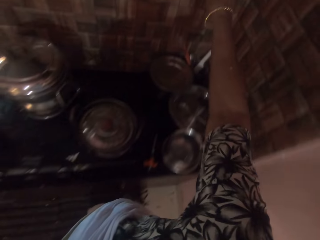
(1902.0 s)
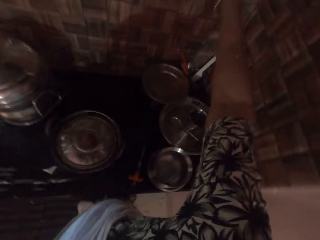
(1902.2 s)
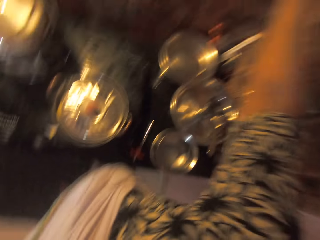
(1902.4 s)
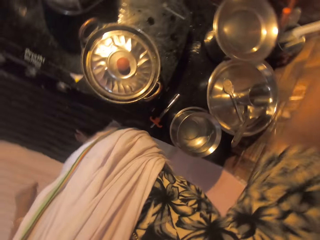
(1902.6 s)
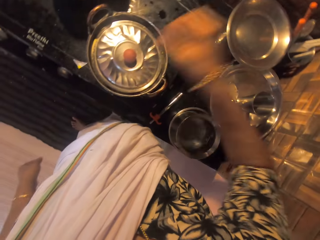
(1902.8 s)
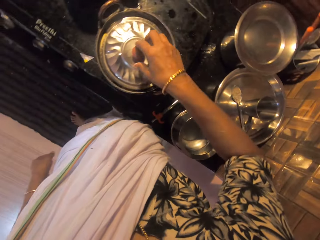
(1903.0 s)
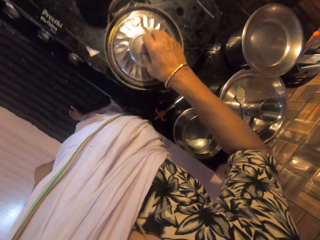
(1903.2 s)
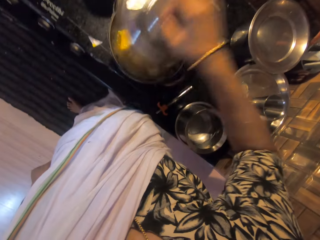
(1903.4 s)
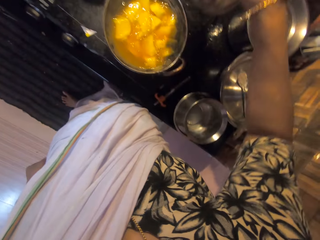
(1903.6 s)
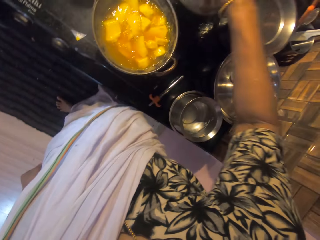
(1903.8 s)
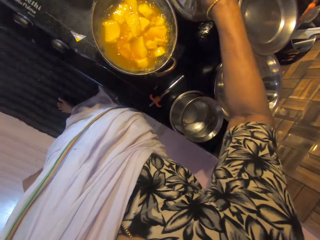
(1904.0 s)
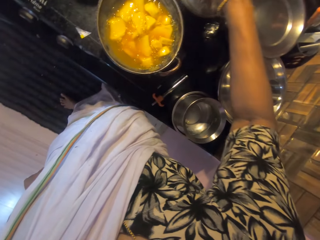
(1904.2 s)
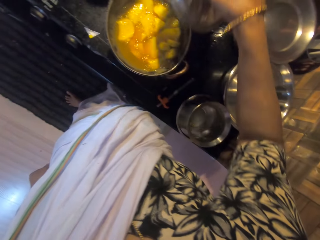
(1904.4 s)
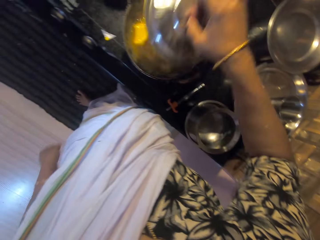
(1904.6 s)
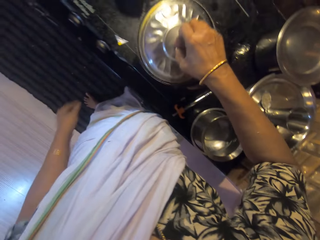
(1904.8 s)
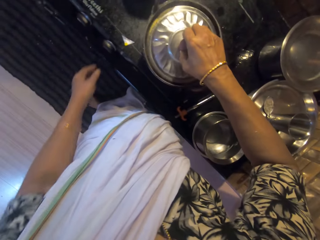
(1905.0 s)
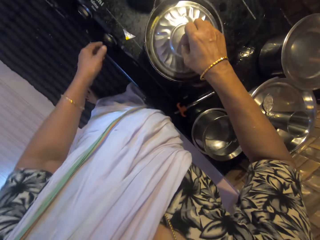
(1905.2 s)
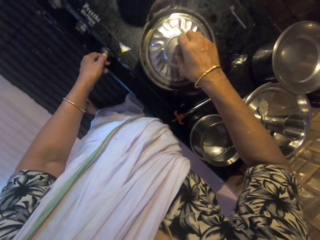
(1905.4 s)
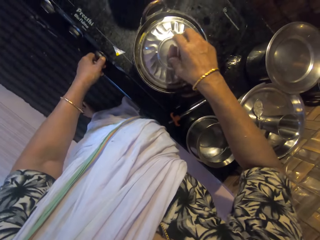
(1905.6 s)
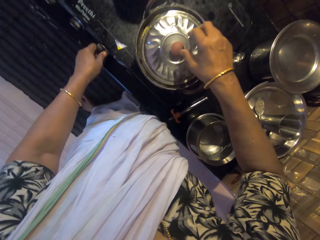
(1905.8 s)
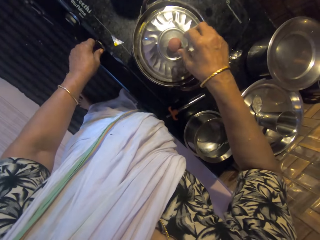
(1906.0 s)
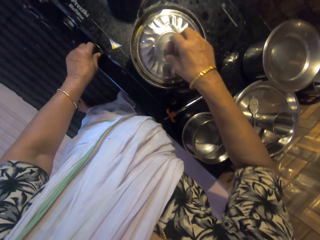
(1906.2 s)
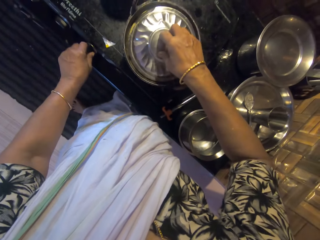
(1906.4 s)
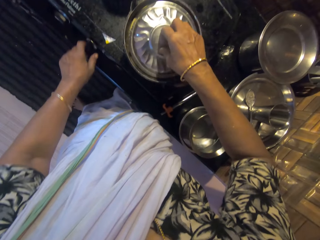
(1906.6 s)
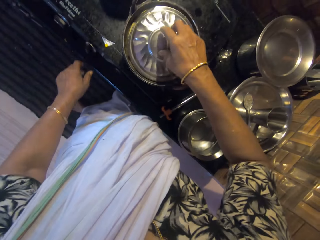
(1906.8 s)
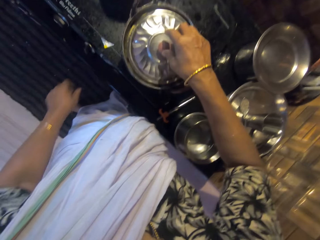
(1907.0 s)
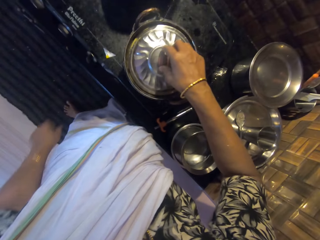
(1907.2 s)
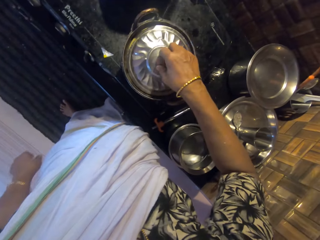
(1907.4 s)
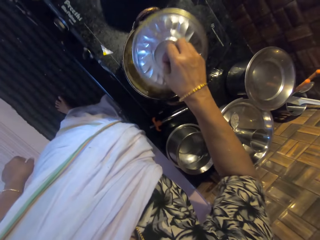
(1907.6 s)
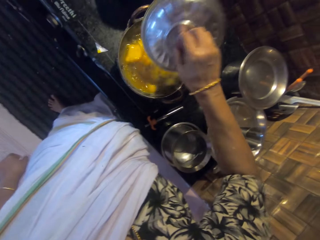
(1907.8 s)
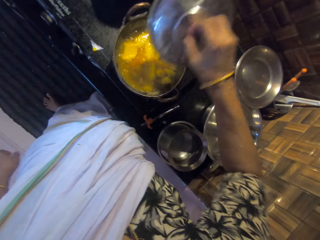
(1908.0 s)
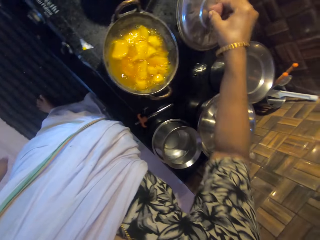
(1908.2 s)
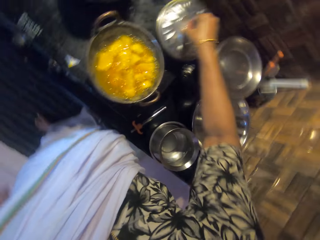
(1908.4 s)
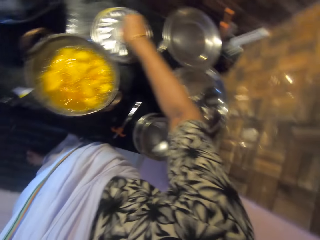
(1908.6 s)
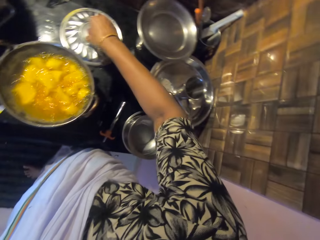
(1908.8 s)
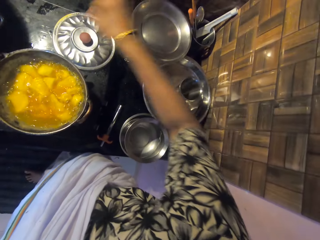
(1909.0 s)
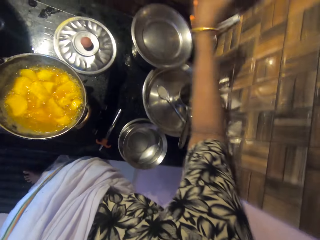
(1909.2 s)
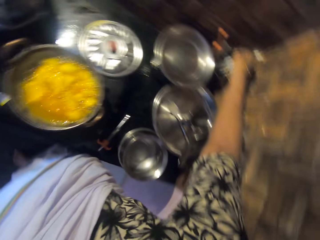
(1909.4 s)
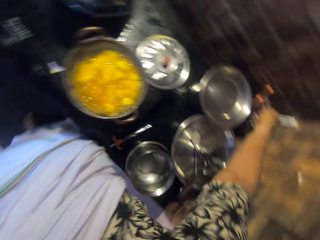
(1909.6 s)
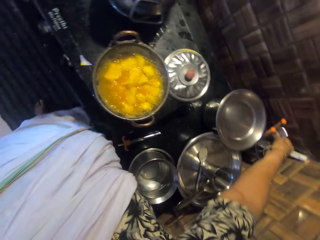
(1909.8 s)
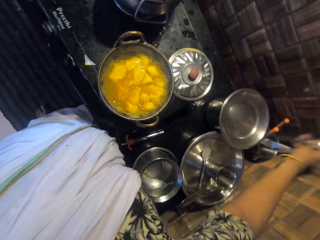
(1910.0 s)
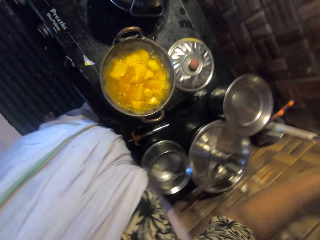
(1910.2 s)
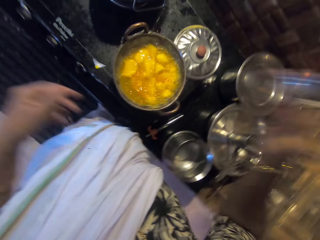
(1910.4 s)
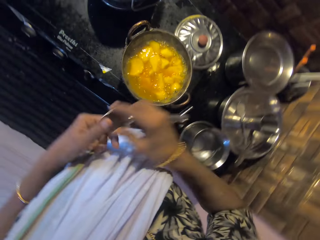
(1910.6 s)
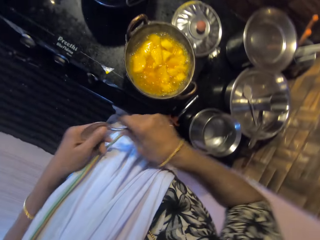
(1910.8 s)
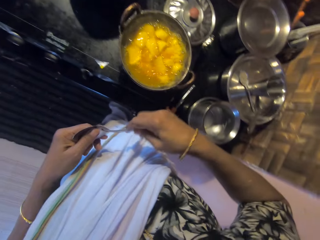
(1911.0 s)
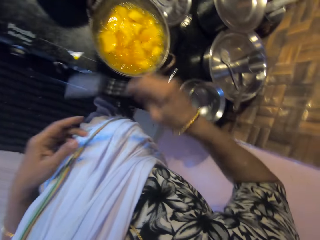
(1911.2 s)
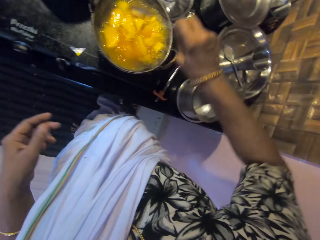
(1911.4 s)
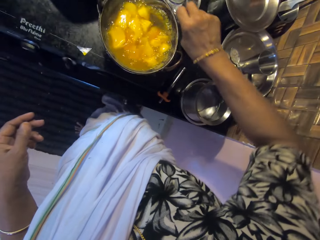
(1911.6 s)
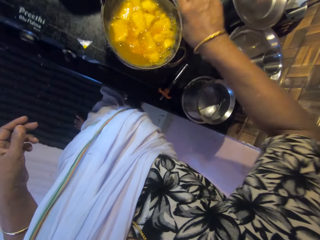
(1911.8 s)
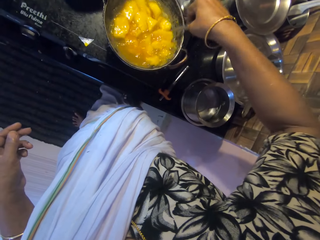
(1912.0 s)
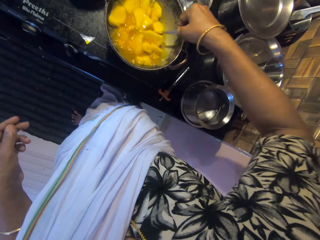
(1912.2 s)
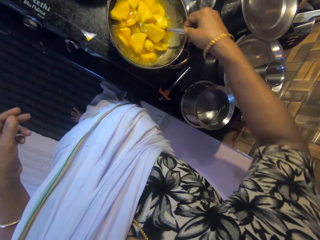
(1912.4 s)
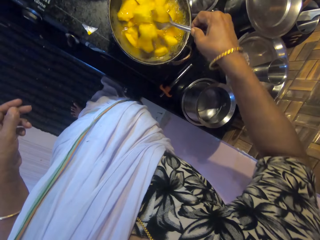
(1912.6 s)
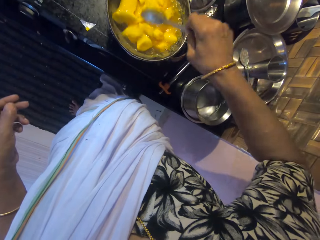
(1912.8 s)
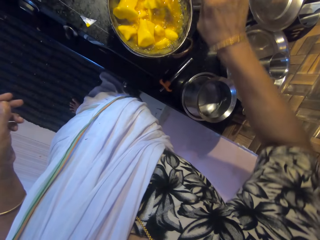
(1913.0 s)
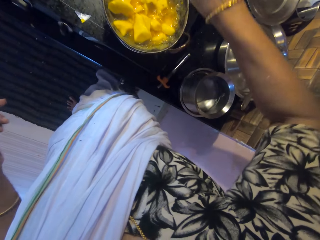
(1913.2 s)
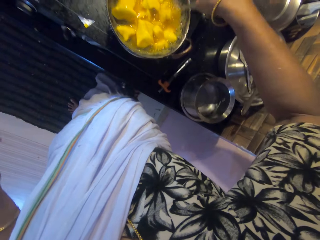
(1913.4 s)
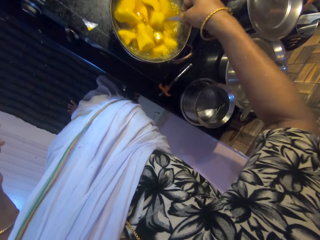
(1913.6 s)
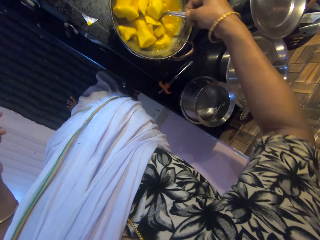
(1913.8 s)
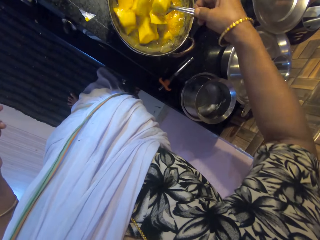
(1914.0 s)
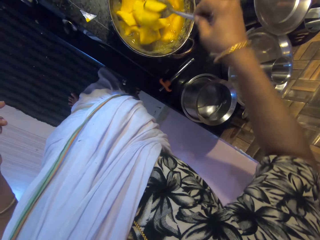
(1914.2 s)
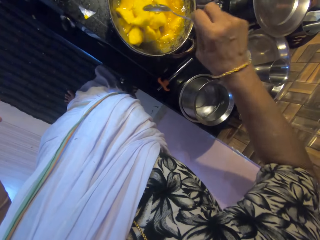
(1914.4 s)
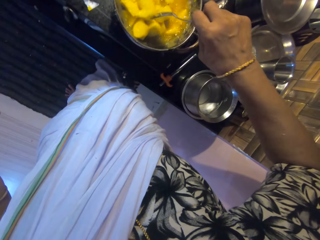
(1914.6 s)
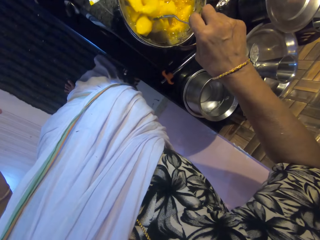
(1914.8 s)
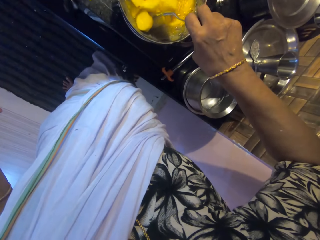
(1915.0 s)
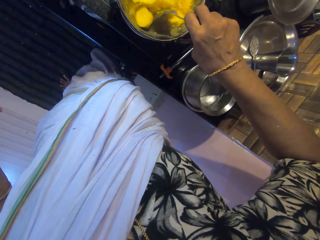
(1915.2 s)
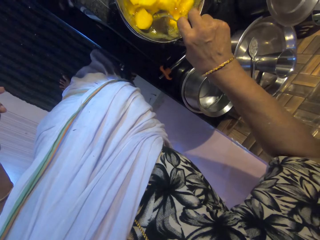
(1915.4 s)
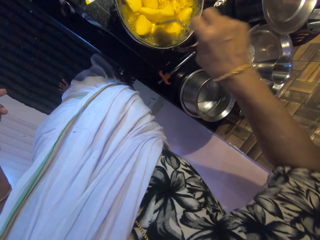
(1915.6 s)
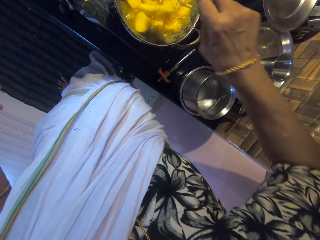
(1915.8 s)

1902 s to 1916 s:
The camera wearer turns on the light on the wall with her right hand. She opens the pot on the cooker with her right hand. She drops the pot's cover on the cooker with her left hand. She picks the pot's cover from the cooker with her right hand. She closes the pot on the cooker with her right hand. She operates the cooker with her left hand. She switches off the gas. She picks the cover from the pot on the cooker with her right hand. She touches the lid. She opens the cooking pot. She drops the cover on the cooker with her right hand. She picks a spoon from a cup on a kitchen counter with her right hand. She holds the spoon with both hands. She stirs some cooked potatoes in the pot on the cooker with the spoon in her right hand.

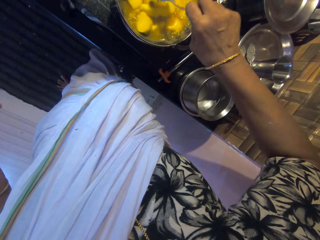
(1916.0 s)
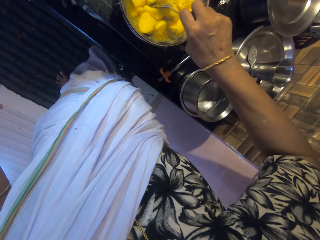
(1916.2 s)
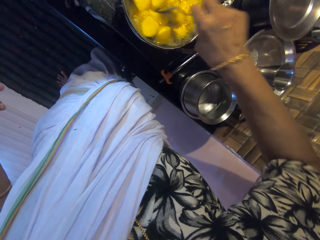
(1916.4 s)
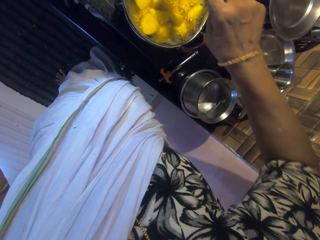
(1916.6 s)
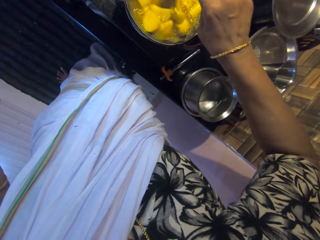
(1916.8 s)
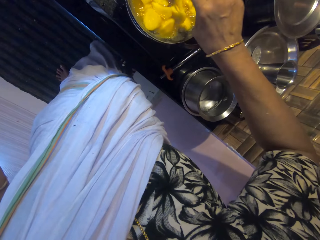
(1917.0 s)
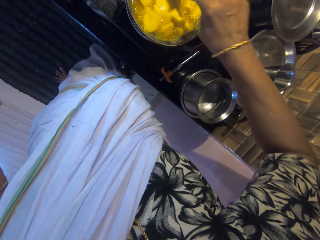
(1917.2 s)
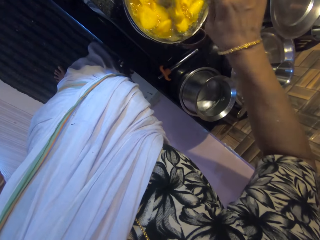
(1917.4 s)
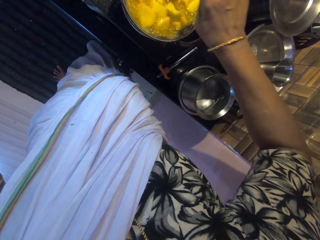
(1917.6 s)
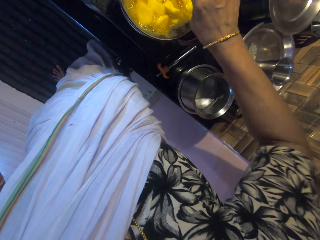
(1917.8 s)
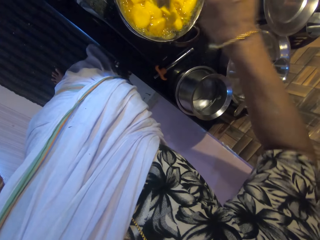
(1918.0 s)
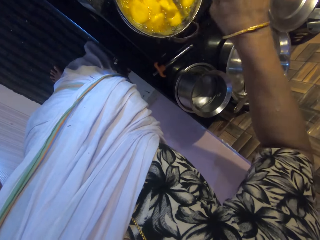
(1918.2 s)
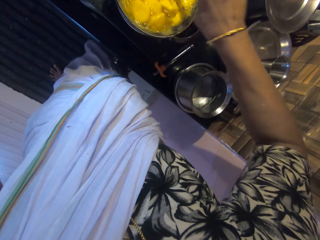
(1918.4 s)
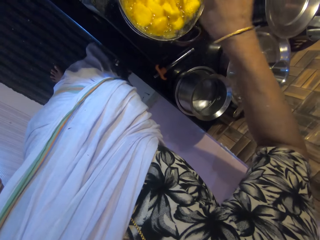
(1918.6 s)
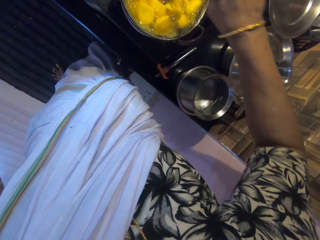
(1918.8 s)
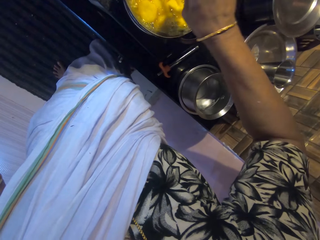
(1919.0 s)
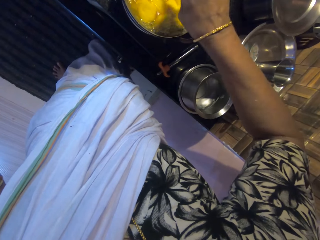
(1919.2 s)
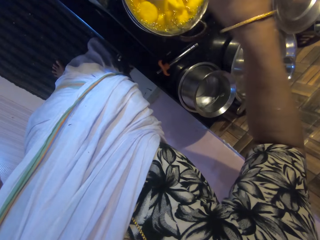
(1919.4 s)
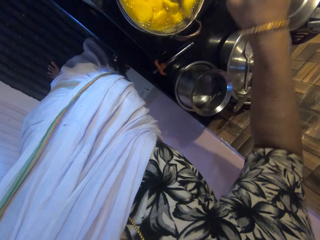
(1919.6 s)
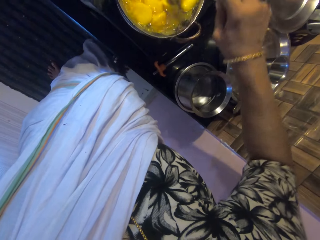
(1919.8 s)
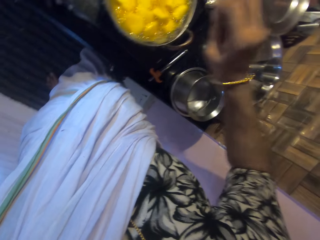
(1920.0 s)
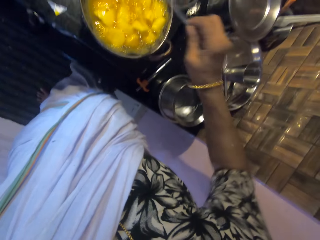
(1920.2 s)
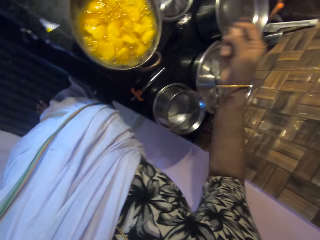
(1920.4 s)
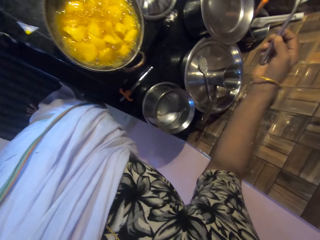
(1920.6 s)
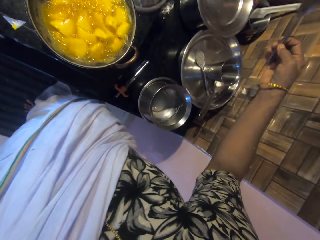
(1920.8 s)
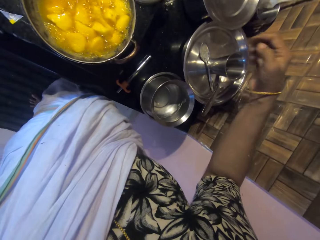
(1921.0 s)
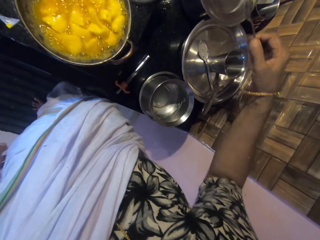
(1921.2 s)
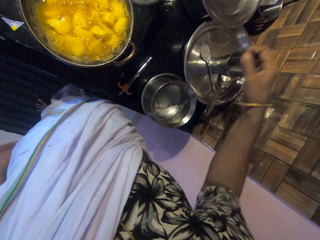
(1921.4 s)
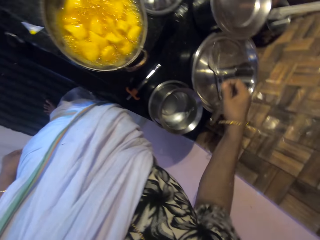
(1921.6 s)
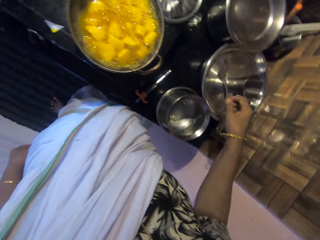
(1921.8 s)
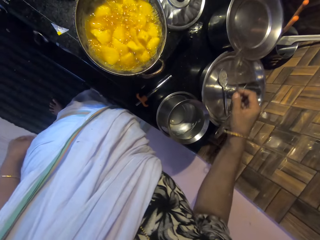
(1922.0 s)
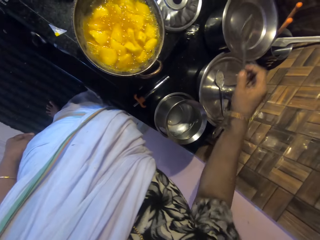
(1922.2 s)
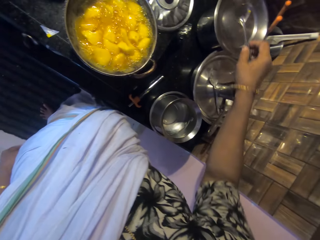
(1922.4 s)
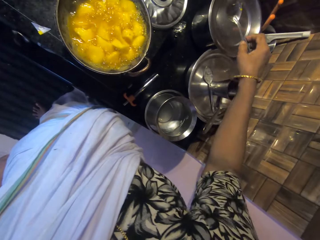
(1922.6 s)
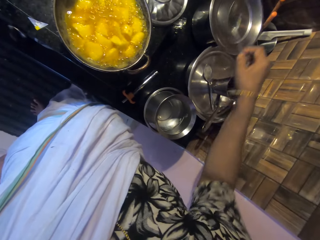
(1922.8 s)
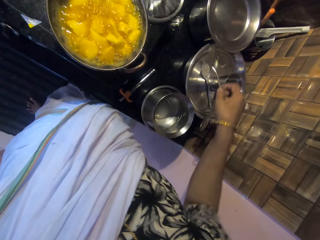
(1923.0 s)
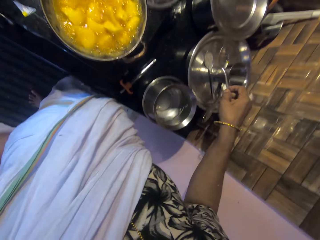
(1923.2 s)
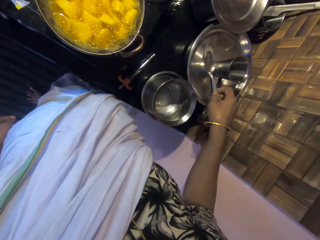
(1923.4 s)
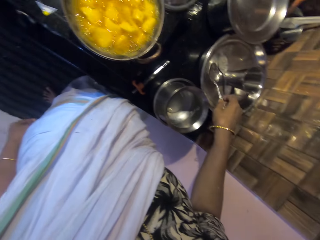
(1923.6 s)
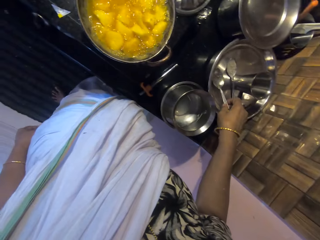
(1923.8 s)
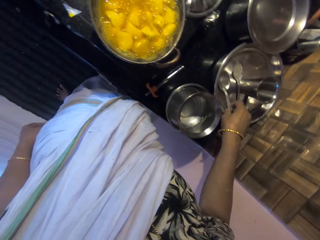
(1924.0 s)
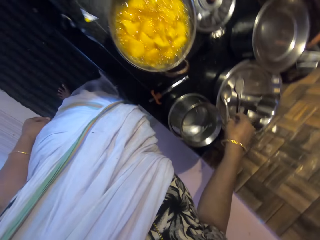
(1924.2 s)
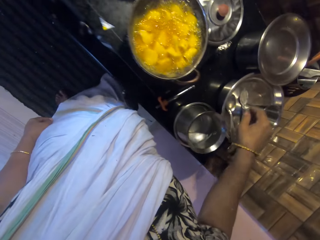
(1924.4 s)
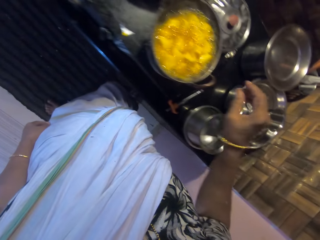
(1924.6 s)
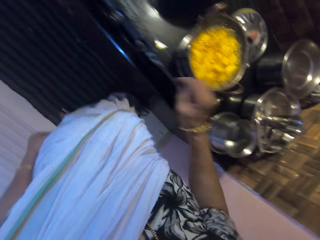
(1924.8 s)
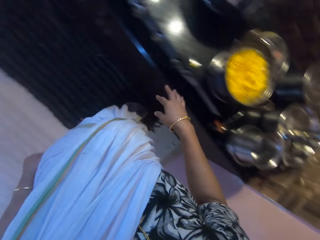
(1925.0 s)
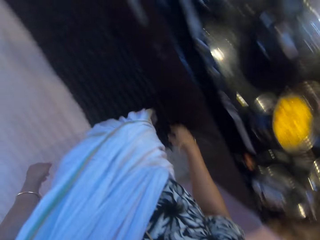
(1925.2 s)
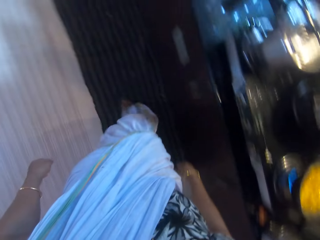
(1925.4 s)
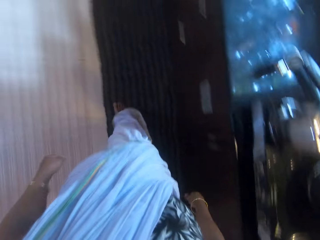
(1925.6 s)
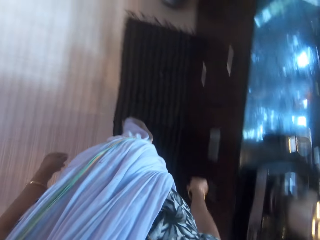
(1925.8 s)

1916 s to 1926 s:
The camera wearer stops mixing the potatoes in the pot. She drops the spoon on a tray on the kitchen counter with her right hand.
